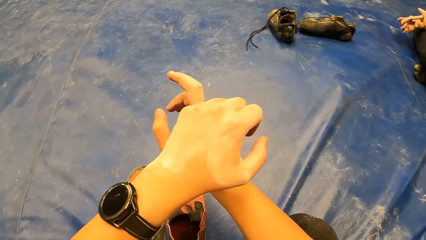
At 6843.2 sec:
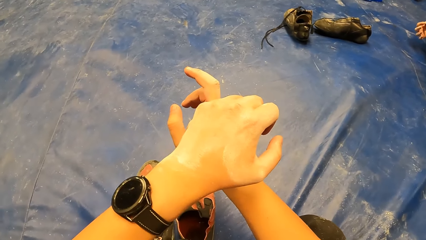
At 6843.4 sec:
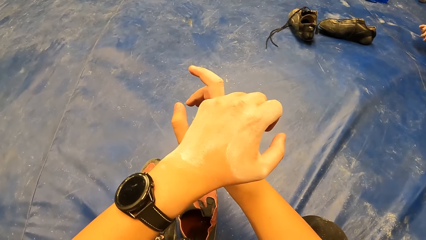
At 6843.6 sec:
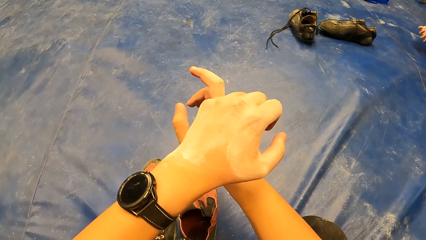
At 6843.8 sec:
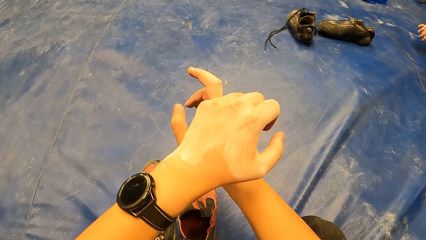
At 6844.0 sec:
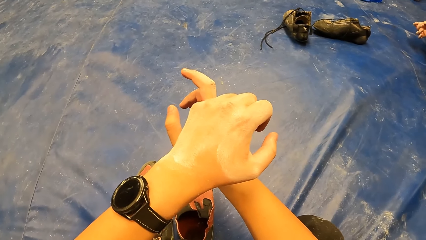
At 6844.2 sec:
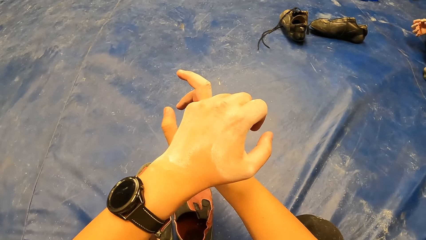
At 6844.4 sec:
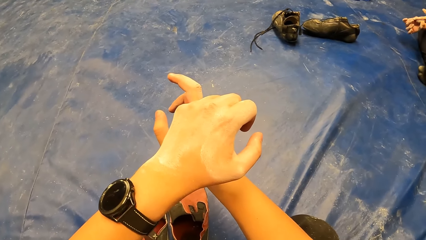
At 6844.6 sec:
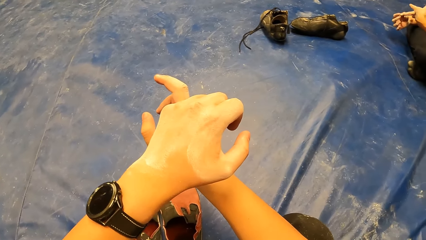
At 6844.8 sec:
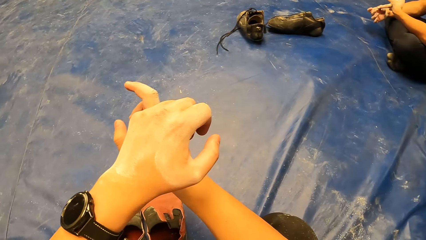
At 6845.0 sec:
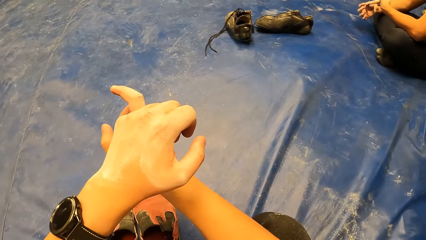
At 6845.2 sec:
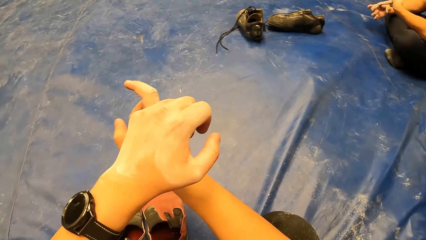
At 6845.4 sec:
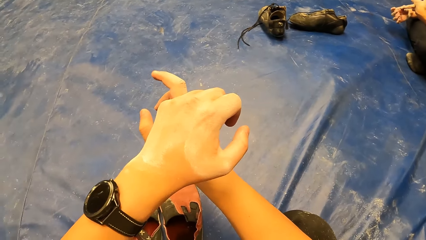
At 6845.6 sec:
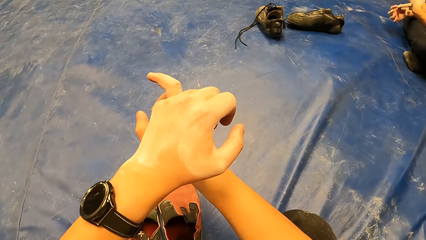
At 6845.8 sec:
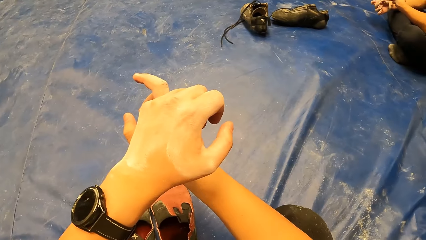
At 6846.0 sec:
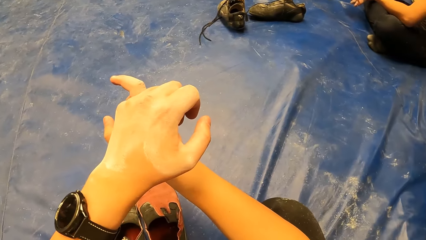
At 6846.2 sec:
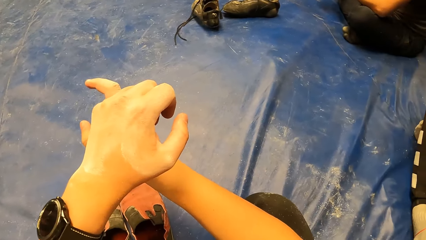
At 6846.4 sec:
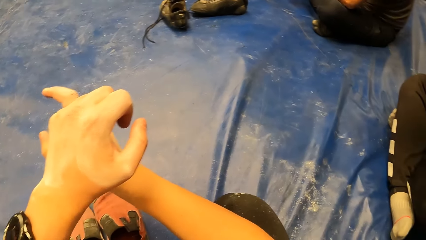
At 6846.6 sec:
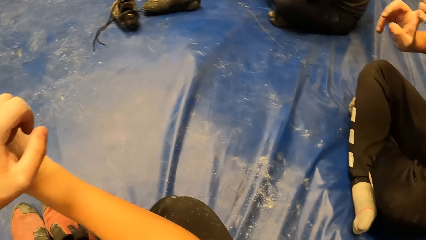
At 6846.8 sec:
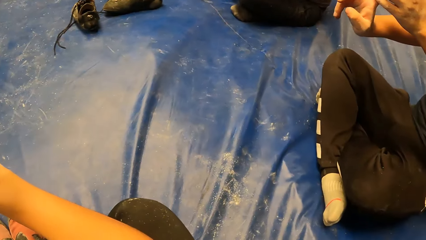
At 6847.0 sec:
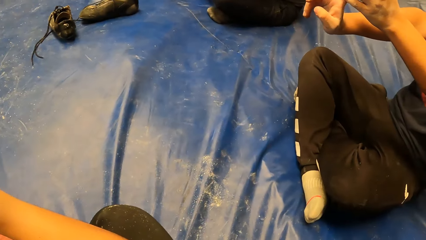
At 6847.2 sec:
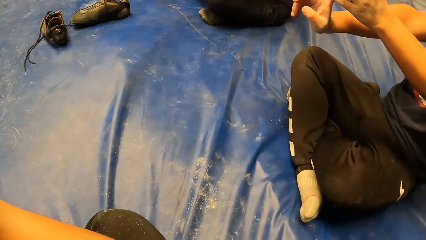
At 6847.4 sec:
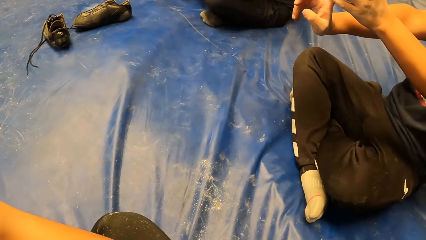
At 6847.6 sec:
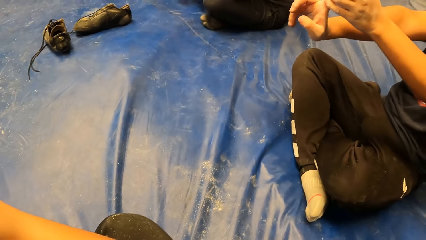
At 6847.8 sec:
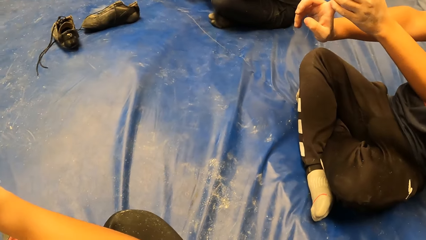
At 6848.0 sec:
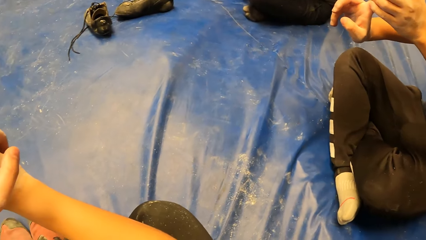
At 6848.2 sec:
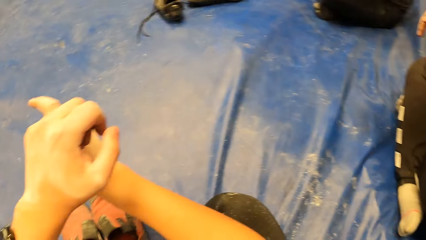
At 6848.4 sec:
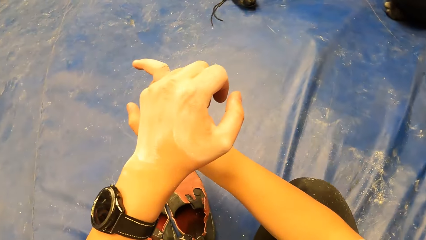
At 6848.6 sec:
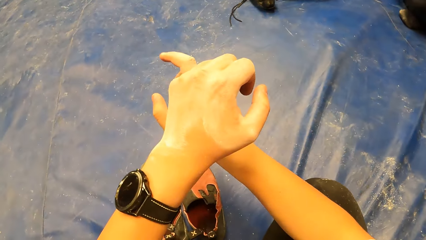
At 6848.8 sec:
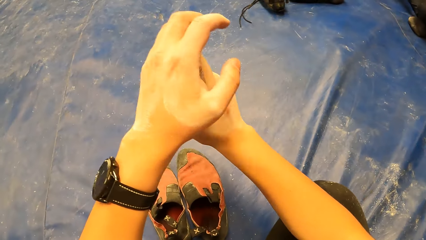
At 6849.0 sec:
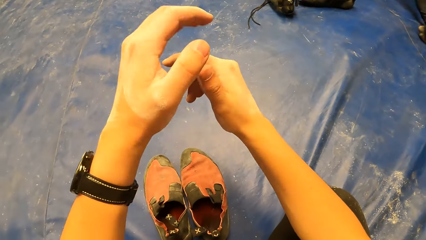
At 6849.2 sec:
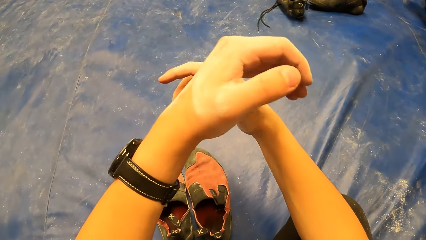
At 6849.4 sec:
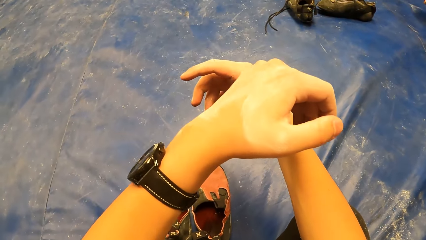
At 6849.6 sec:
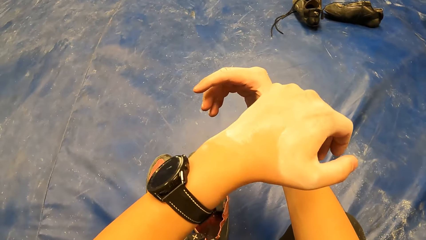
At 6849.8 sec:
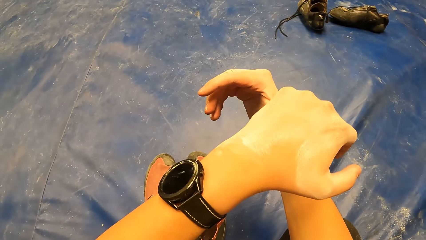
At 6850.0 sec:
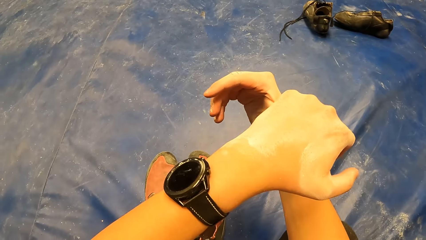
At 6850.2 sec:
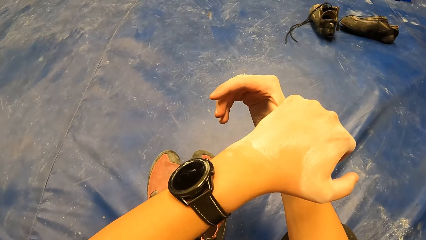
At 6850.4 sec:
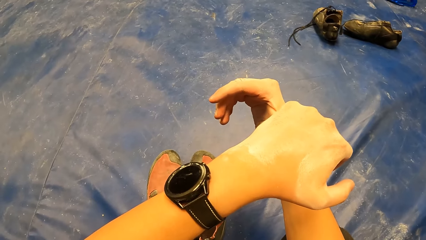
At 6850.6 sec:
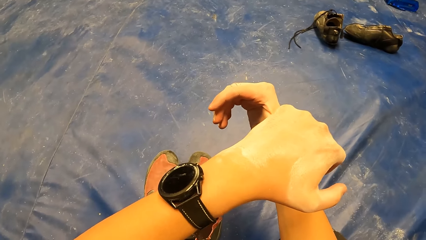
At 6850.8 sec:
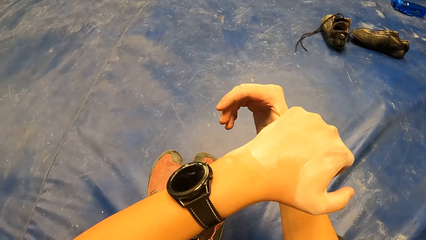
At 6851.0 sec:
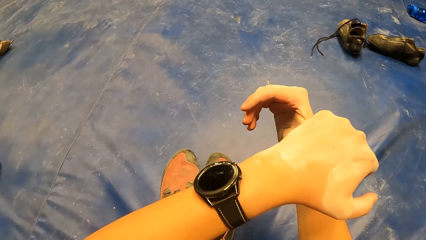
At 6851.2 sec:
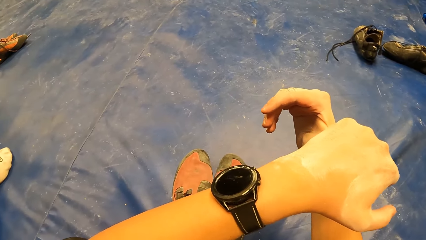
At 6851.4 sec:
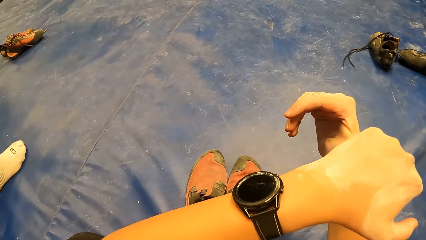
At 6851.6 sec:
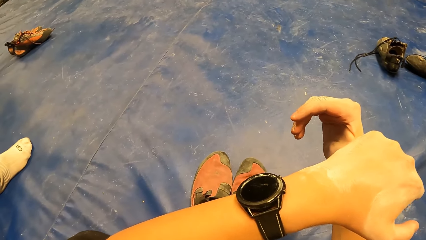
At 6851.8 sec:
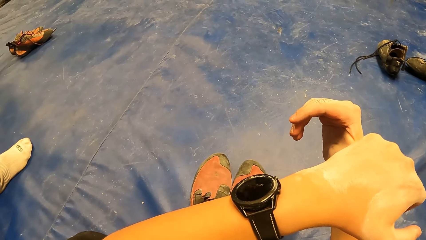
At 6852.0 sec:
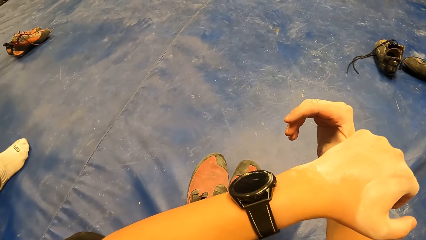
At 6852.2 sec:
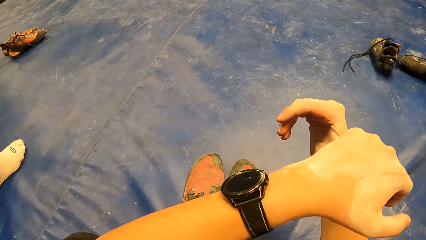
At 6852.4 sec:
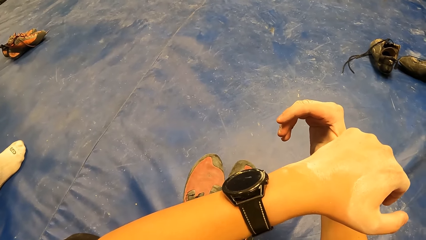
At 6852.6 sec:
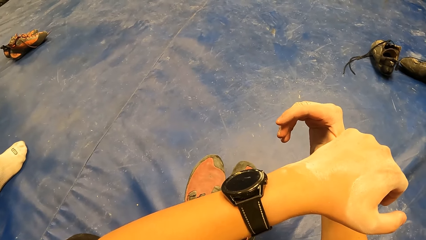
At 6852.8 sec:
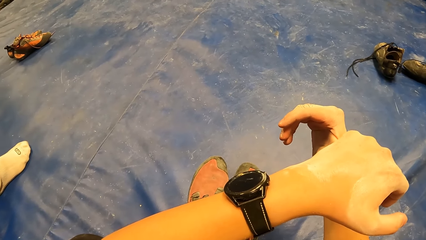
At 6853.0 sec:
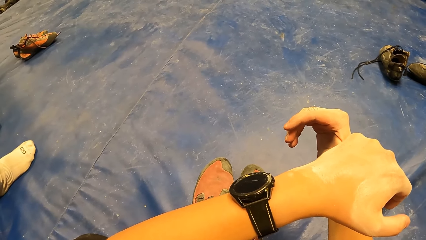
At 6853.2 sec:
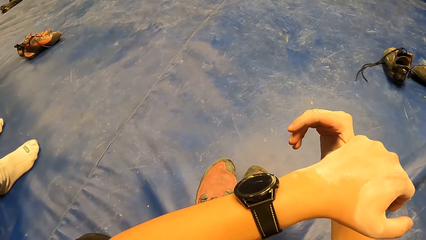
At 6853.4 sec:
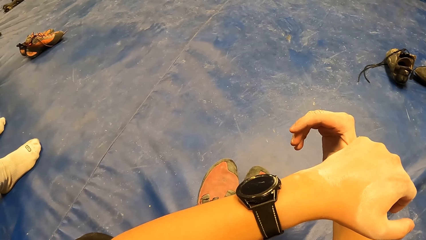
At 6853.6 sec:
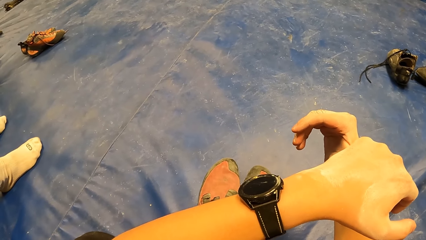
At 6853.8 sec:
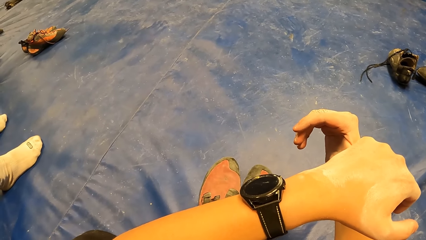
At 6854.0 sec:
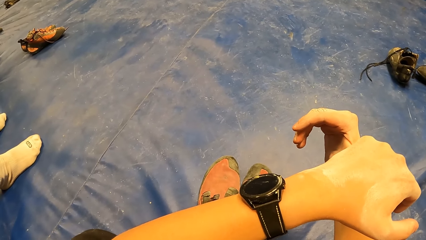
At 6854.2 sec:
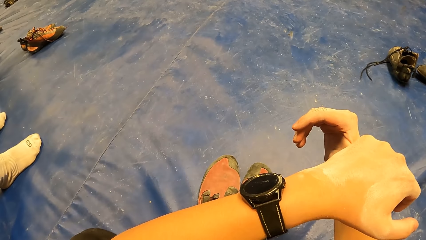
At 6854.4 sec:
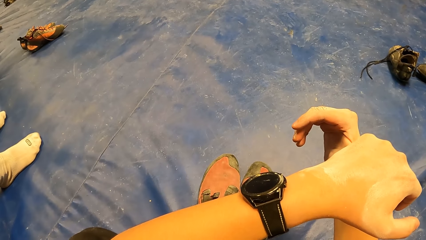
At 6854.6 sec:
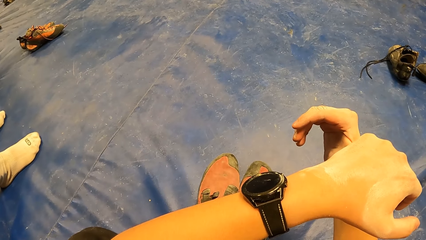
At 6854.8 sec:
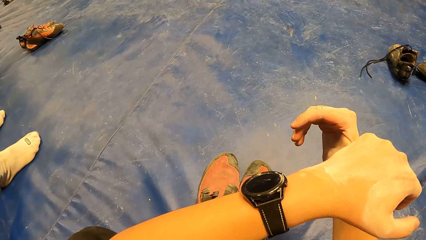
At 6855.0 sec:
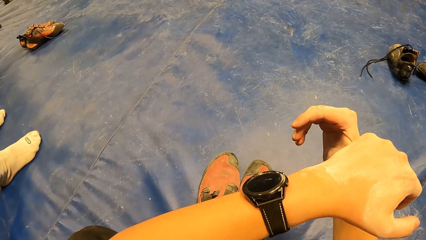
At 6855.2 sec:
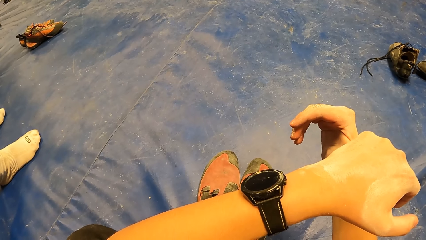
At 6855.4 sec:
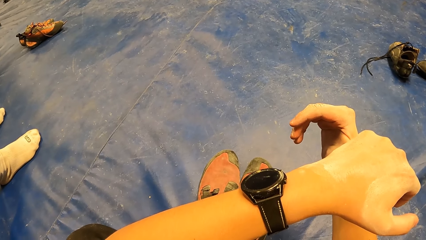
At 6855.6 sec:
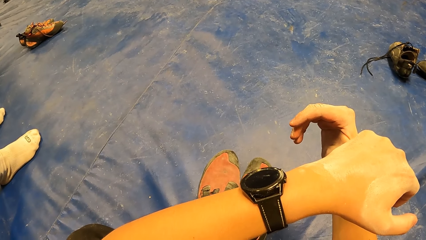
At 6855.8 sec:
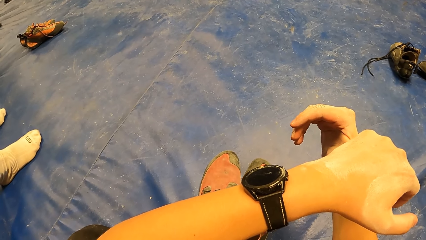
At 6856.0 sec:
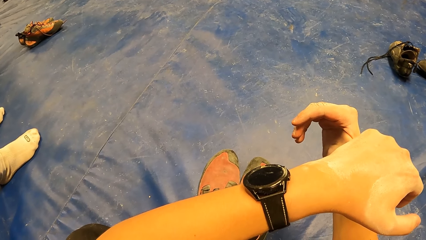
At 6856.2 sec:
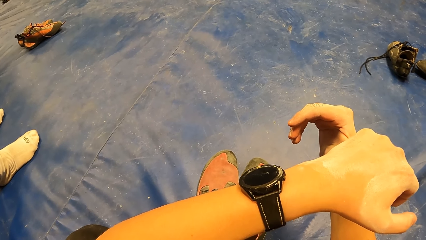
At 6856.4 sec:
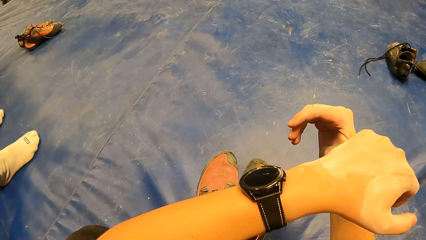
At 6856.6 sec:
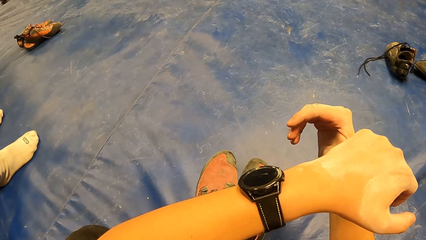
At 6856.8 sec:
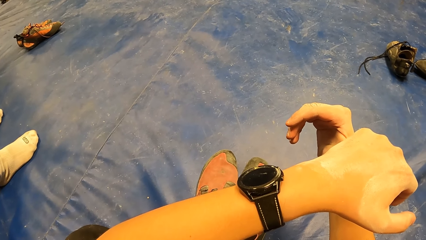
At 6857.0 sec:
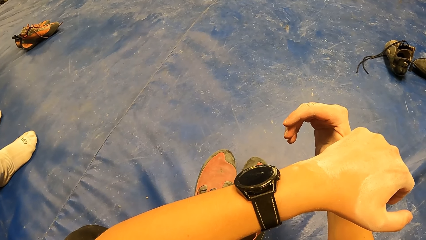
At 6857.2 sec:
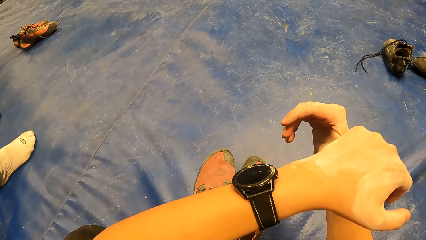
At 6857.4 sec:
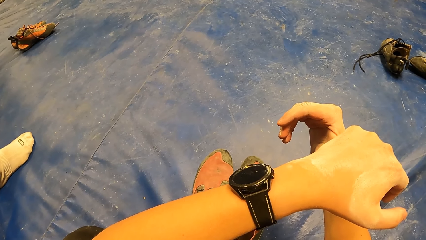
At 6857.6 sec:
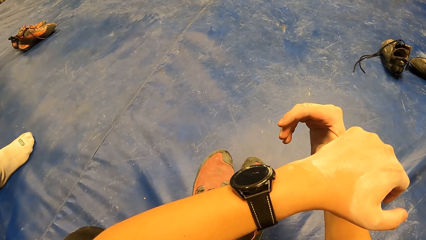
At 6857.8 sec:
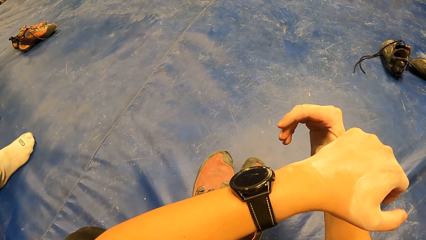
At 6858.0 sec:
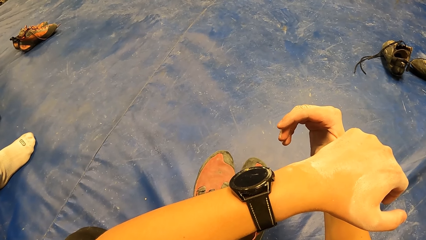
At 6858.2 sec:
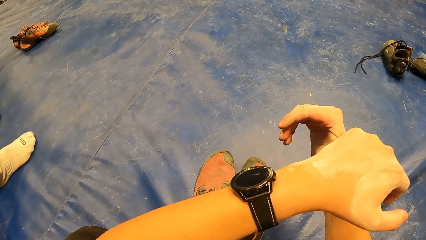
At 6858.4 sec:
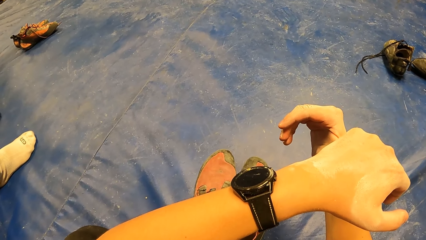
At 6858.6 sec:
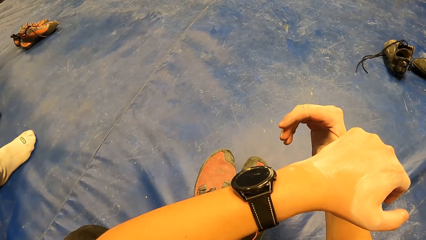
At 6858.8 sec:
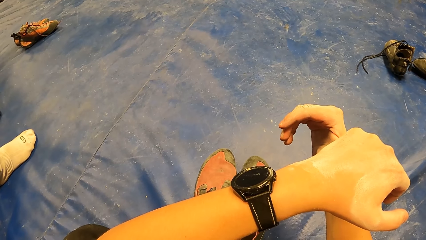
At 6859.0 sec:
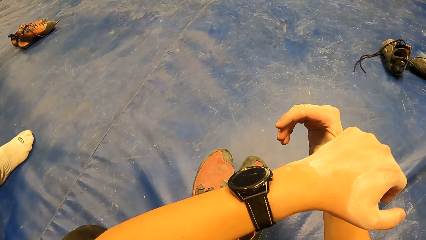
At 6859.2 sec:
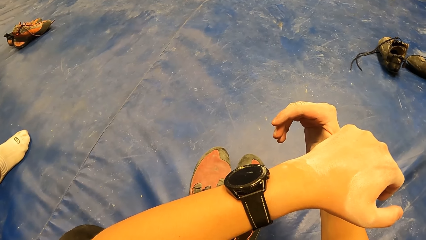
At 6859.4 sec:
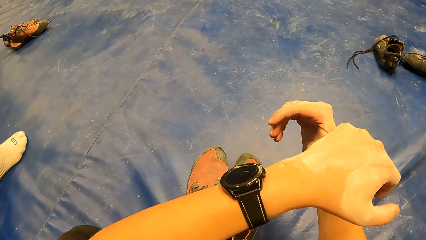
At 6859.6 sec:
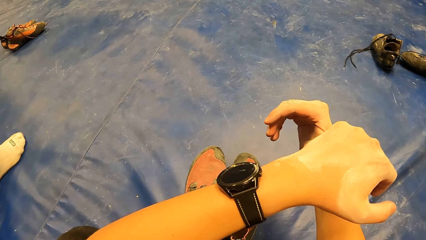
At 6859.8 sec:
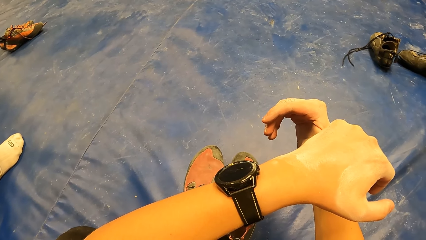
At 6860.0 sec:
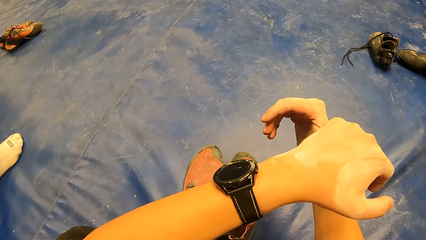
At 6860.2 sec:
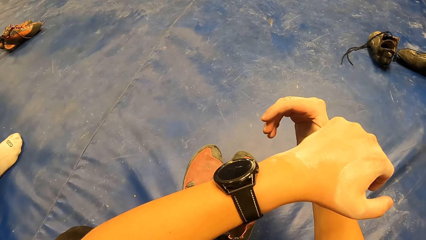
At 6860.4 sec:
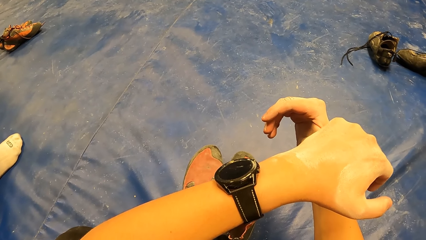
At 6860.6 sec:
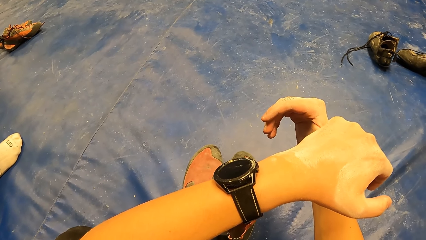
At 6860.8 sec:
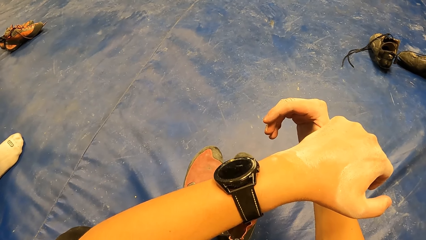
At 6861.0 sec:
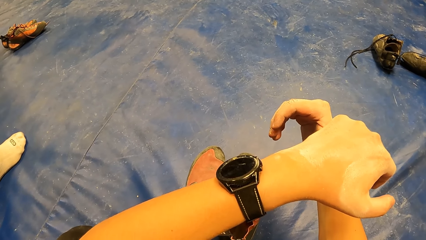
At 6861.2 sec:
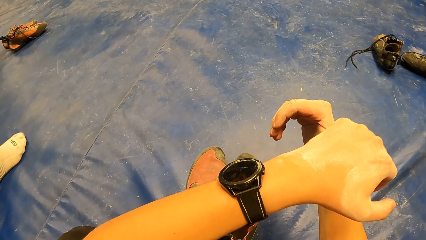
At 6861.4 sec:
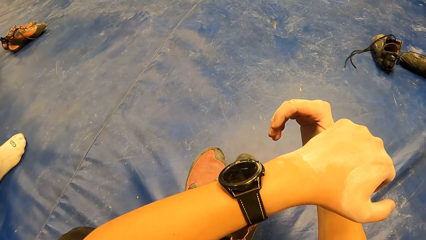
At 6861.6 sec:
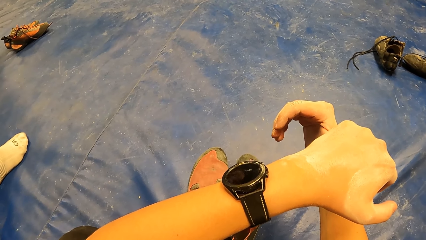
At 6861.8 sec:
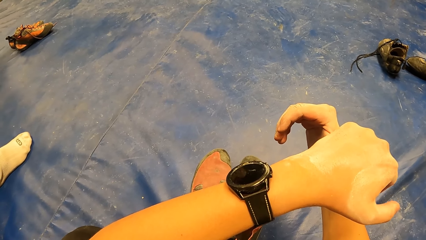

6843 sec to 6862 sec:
The camera wearer looks around. A man stretches a finger. The camera wearer moves a hand. He exercises his right thumb with his left hand. He stretches a finger.
